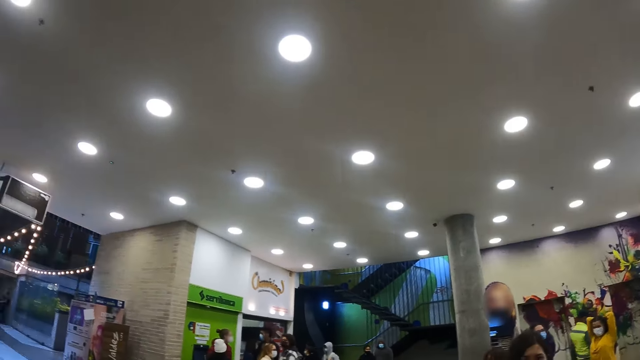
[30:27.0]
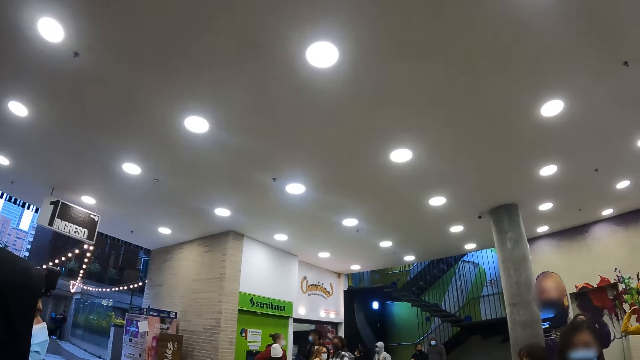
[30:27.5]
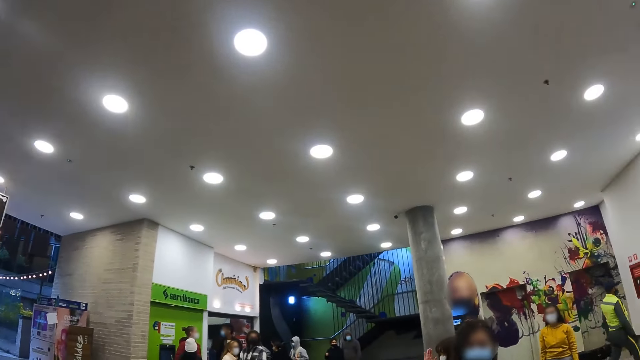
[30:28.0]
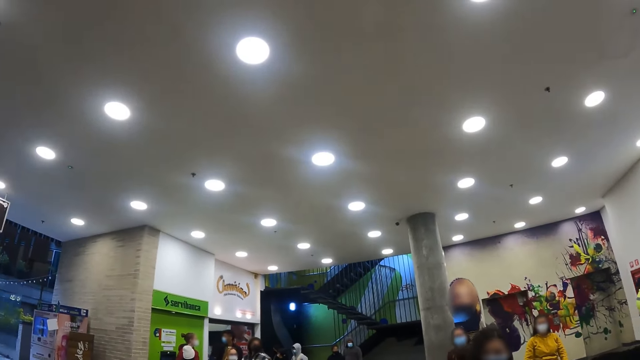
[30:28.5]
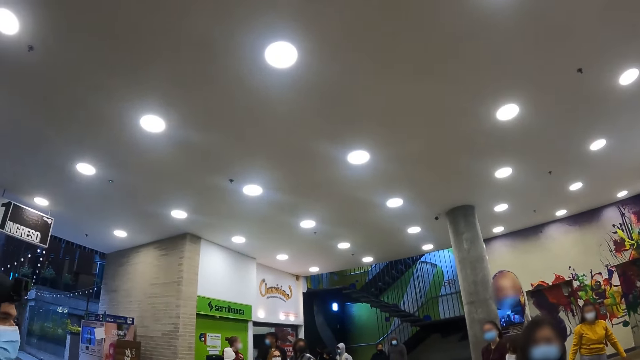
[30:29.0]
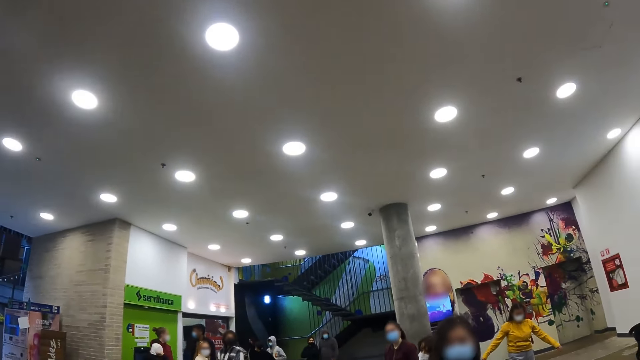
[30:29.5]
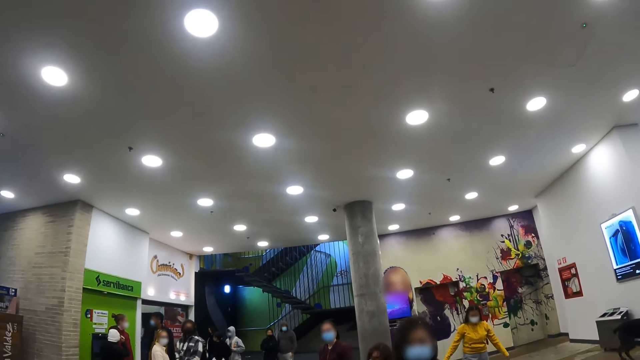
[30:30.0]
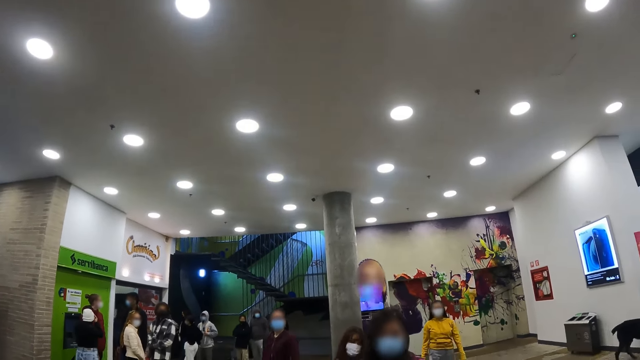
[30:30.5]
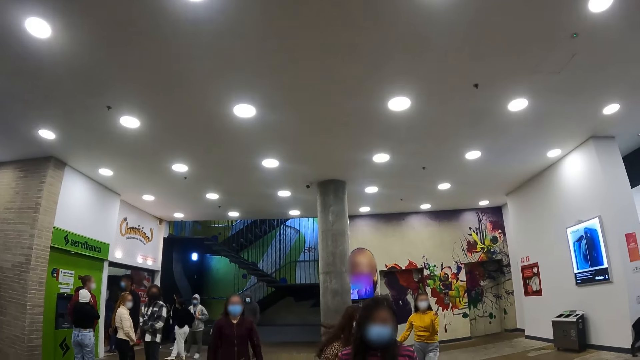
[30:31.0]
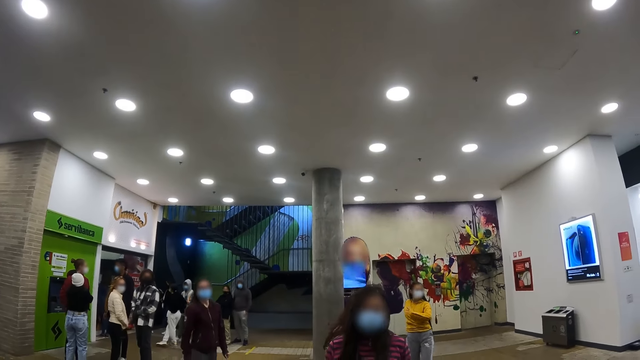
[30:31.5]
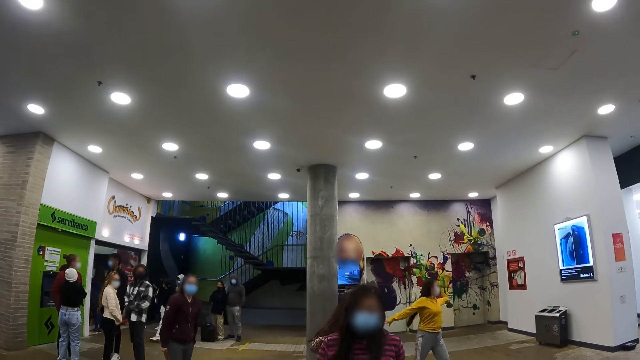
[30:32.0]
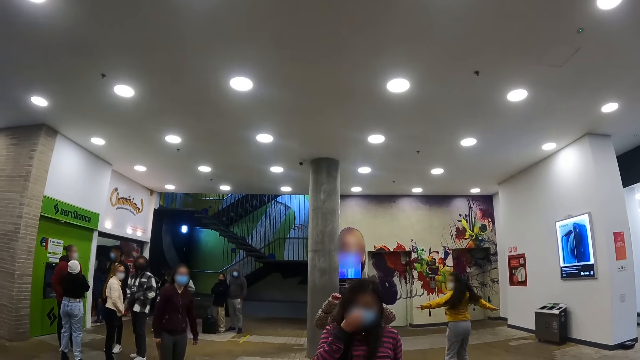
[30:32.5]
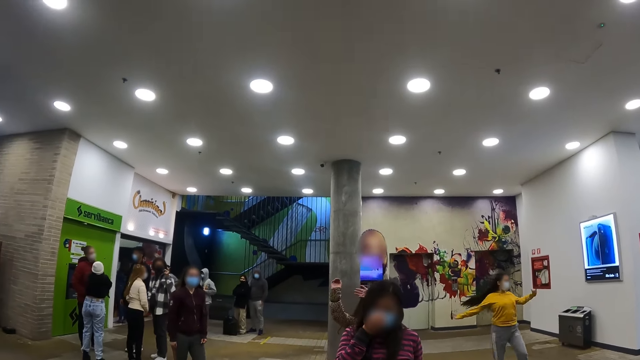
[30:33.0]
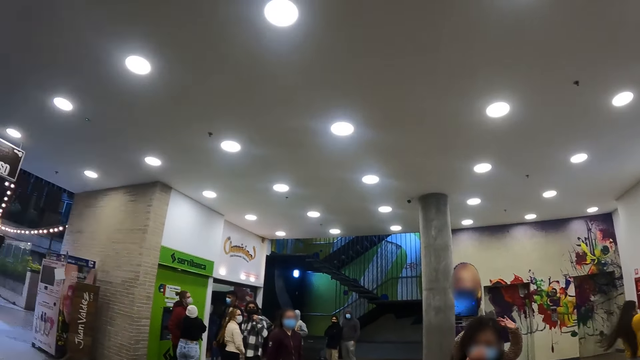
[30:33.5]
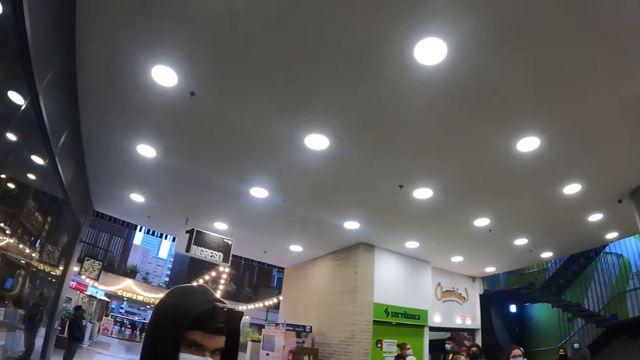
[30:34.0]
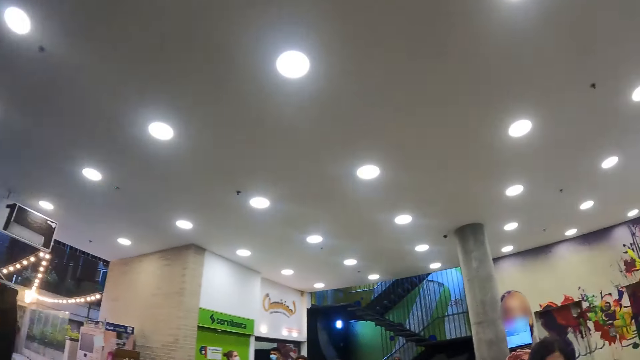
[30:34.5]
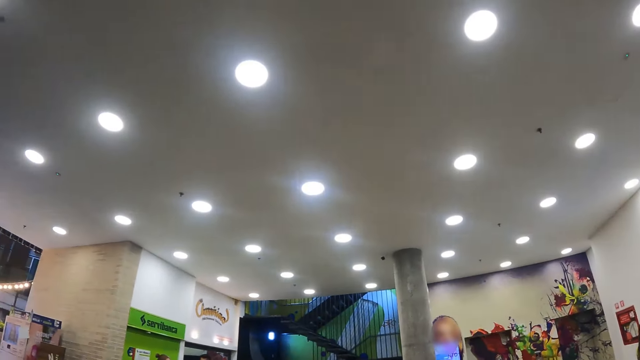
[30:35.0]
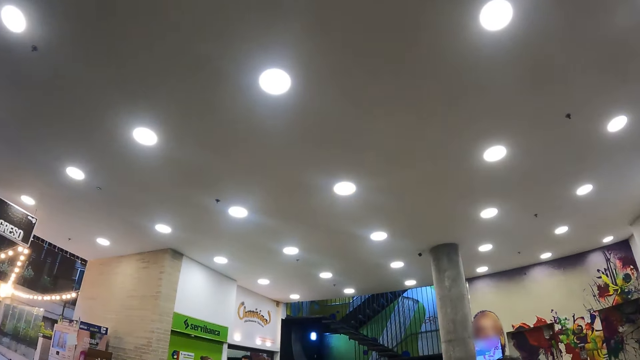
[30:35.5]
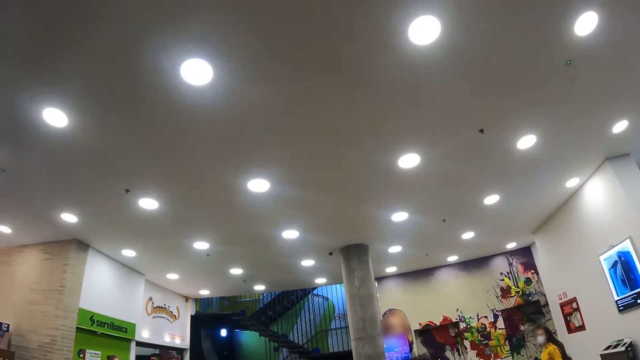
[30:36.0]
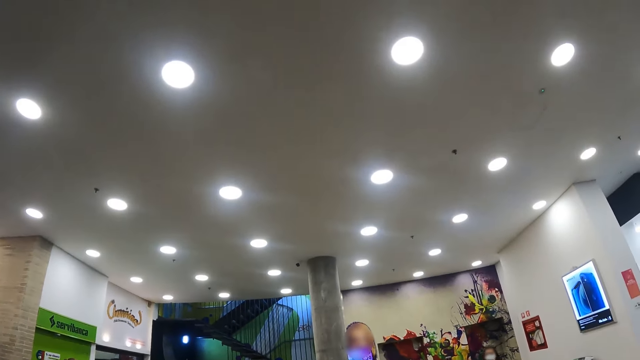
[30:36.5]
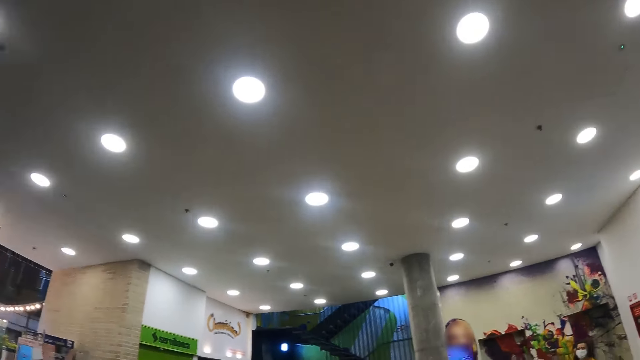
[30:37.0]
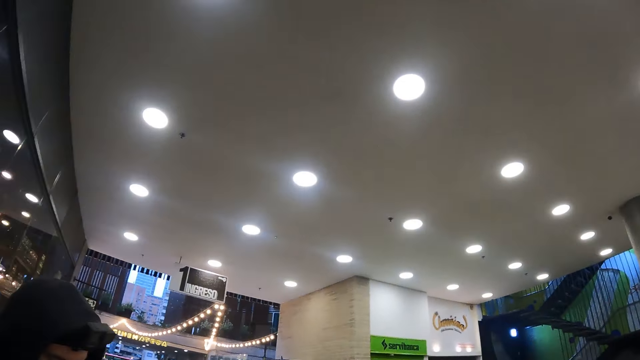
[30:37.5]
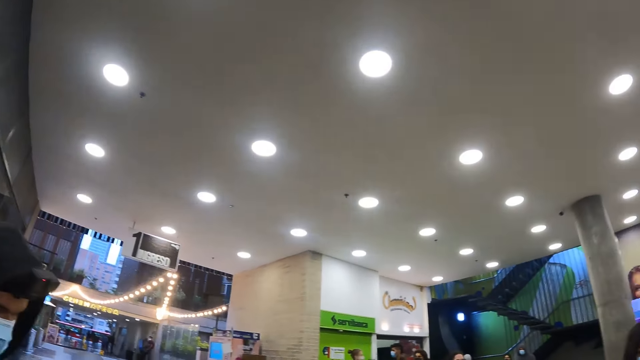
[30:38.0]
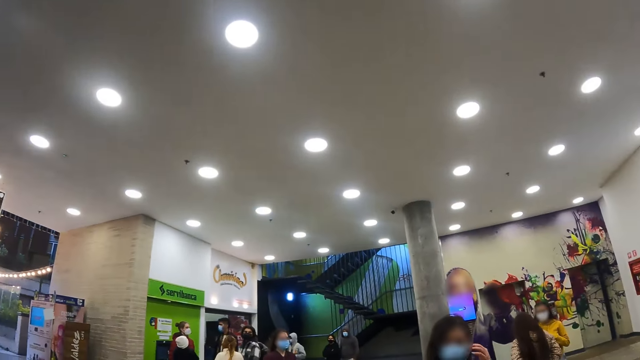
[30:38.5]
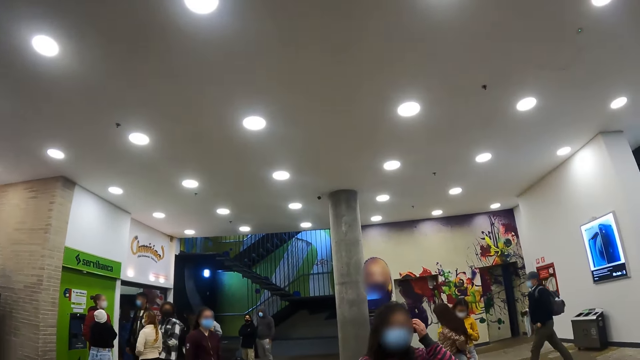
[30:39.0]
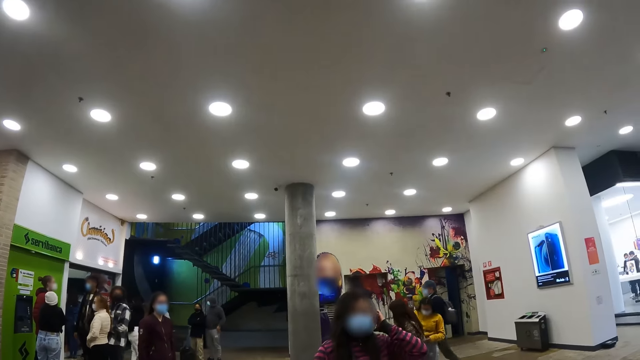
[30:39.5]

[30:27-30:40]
The camera wearer looks around. They look at persons. A woman turns around. The camera wearer turns around a building. They look at a ceiling of the building. They look around the building.

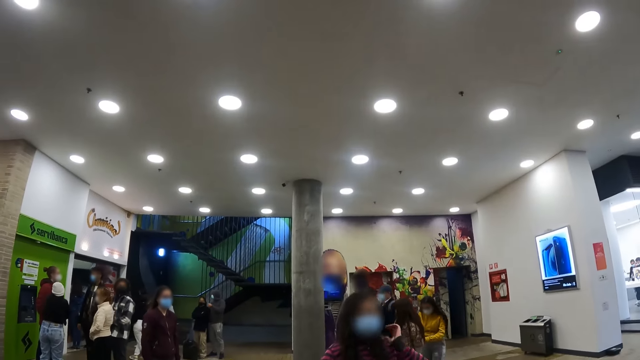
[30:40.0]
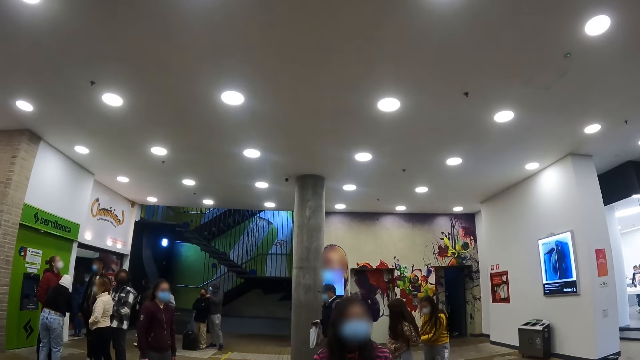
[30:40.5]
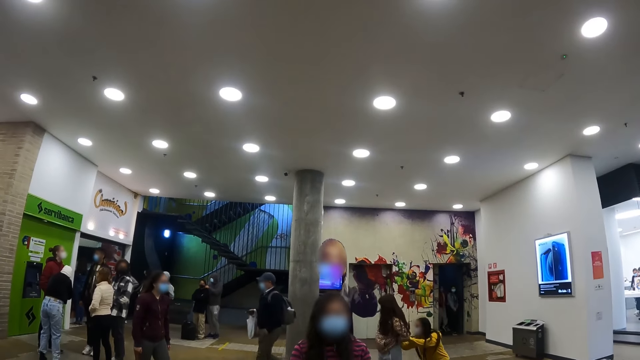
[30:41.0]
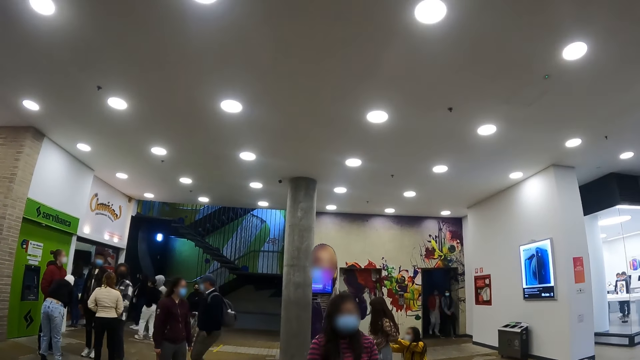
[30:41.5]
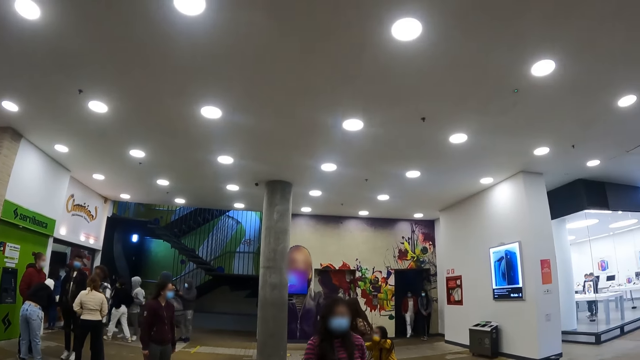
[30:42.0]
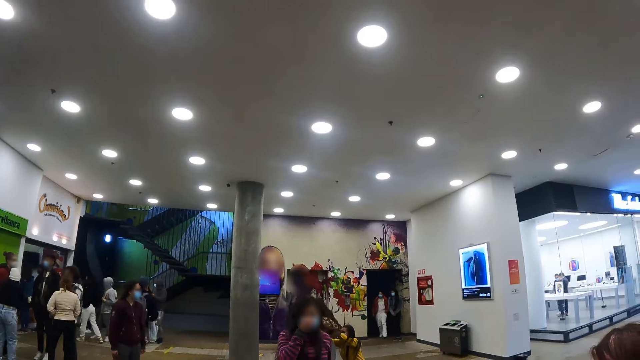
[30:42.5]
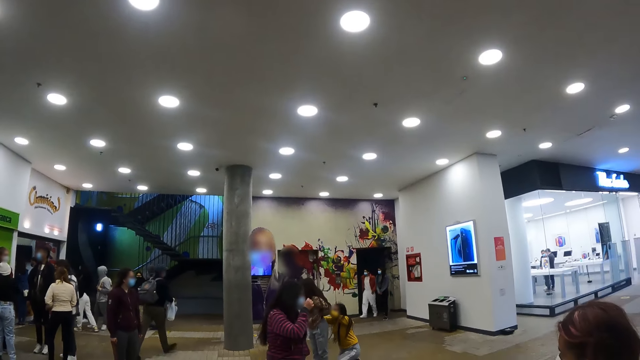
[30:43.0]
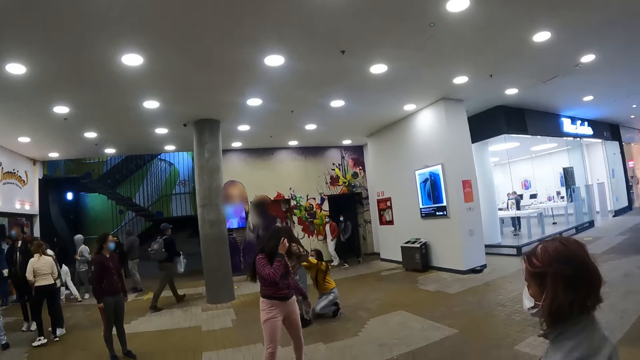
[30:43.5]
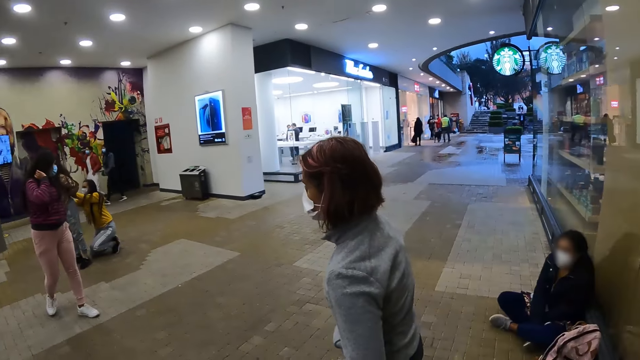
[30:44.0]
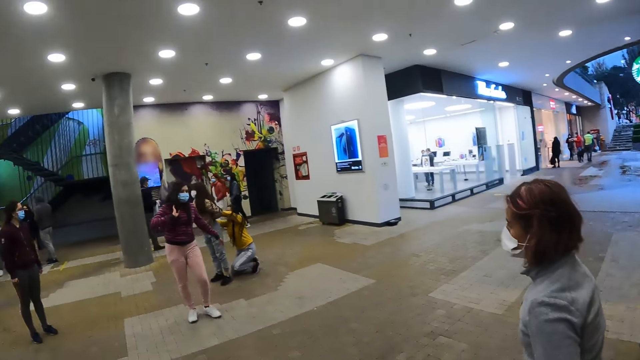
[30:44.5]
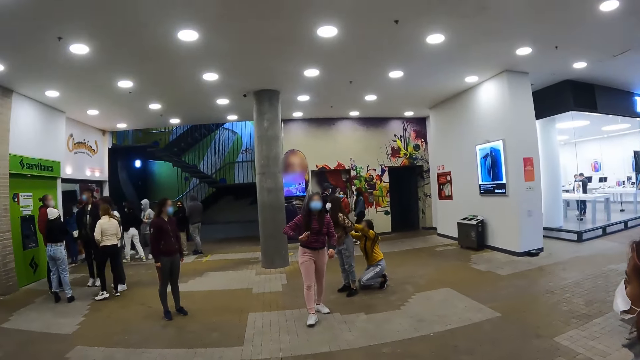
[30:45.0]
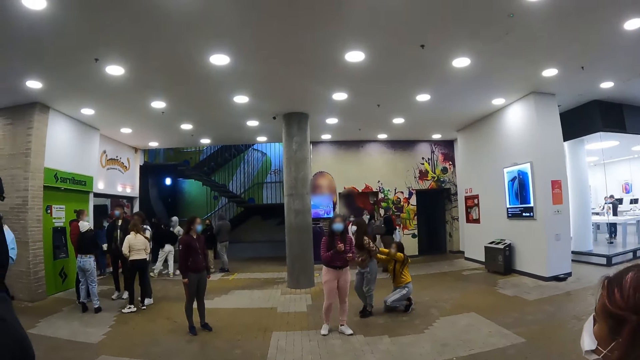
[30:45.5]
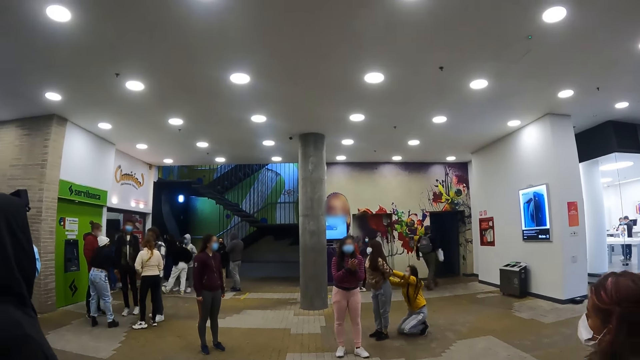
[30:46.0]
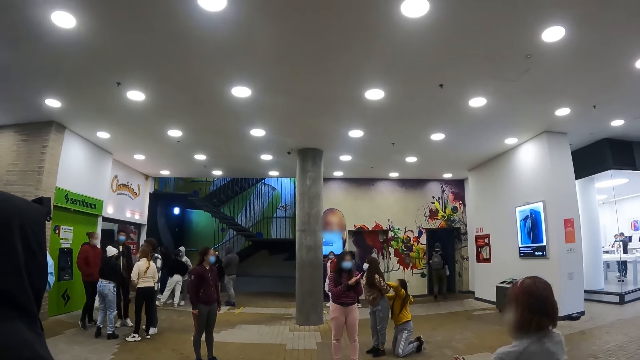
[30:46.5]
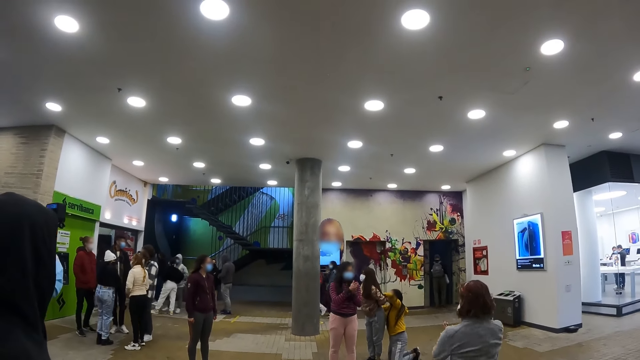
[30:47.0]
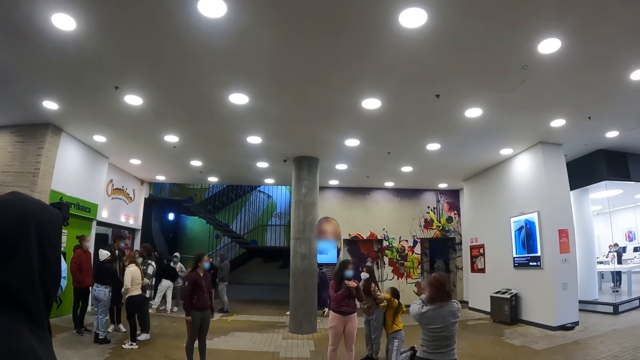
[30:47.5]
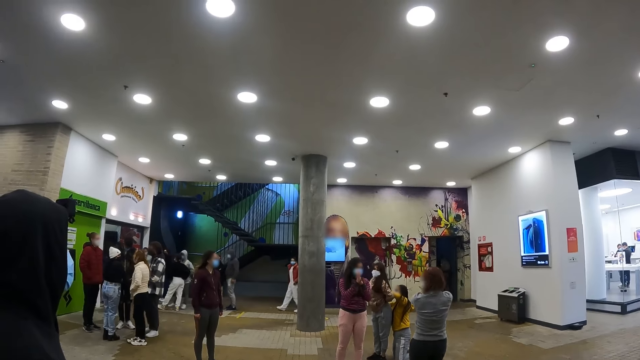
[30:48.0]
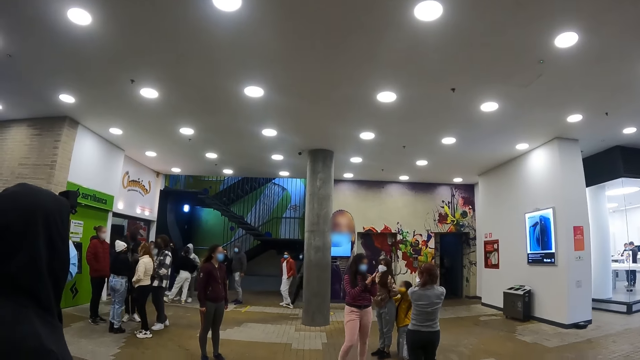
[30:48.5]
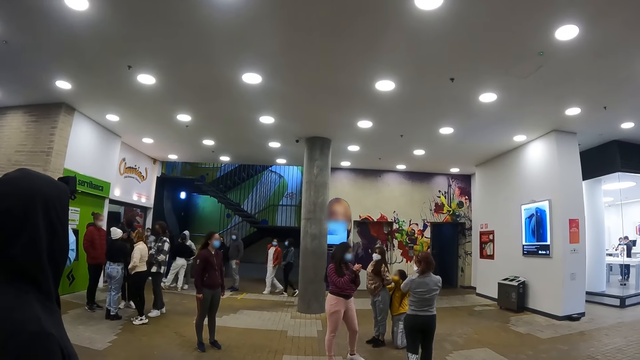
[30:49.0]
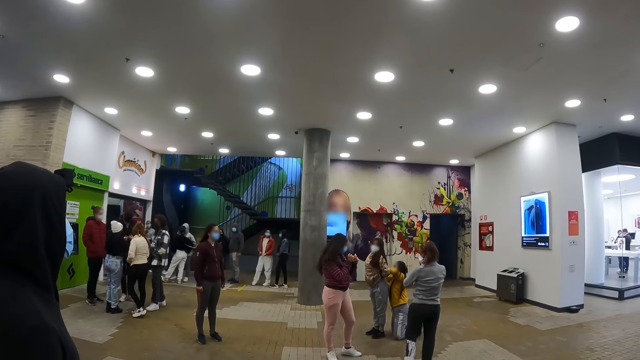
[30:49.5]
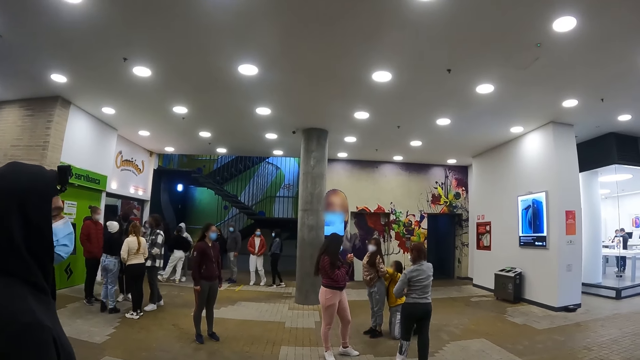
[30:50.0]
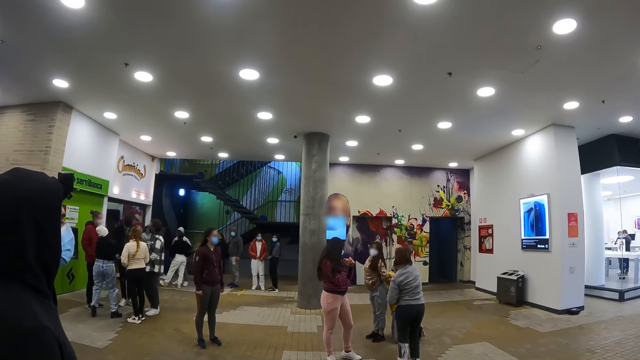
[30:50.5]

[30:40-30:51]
The camera wearer looks at persons. A woman touches her hair. Another woman kneels down. A person adjusts her face mask. The woman who kneels down touches a third woman. The camera wearer looks at another person. A different person bends behind someone. The person the camera wearer looks at walks around in a building. A man looks around.
